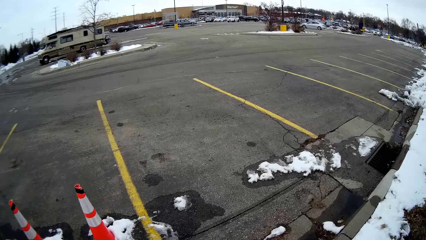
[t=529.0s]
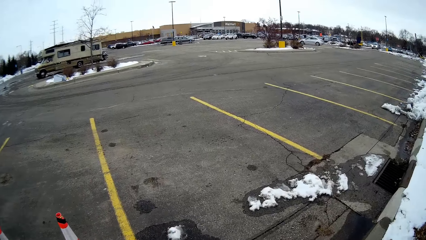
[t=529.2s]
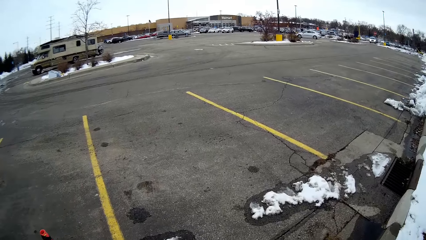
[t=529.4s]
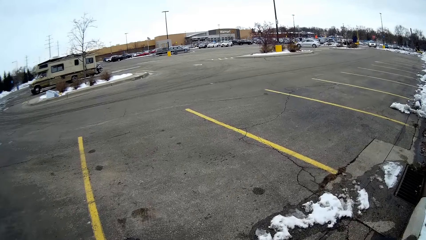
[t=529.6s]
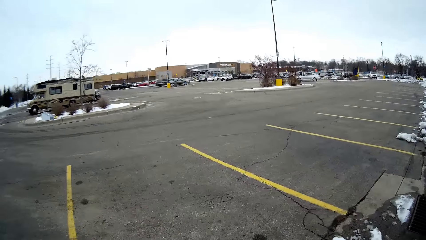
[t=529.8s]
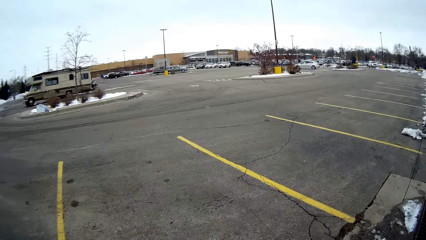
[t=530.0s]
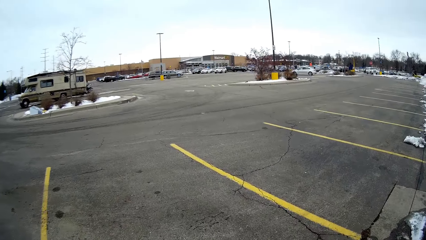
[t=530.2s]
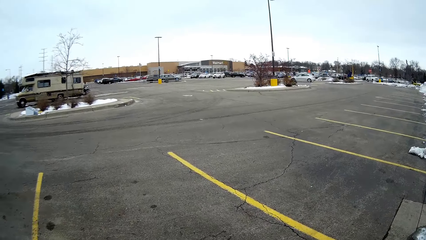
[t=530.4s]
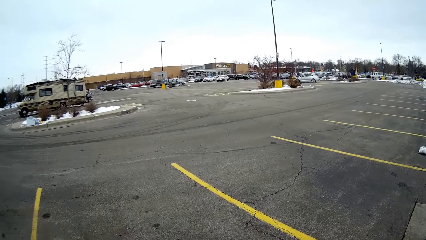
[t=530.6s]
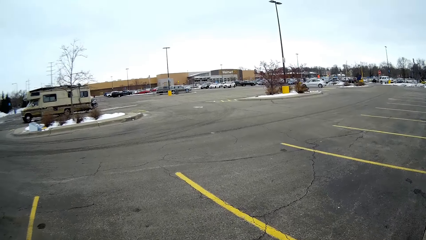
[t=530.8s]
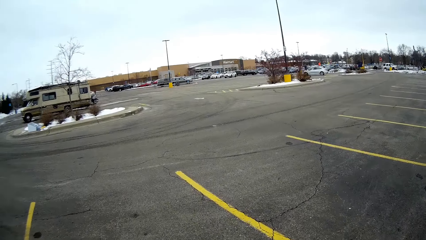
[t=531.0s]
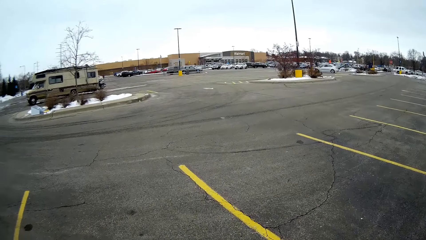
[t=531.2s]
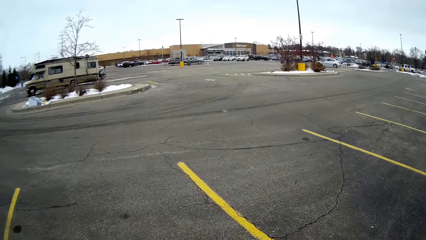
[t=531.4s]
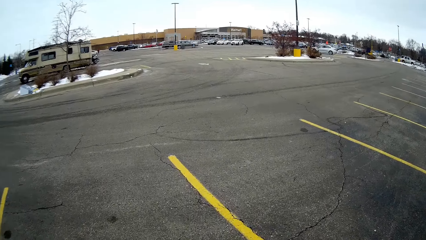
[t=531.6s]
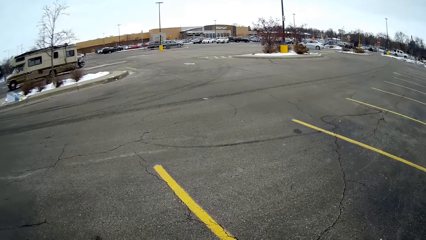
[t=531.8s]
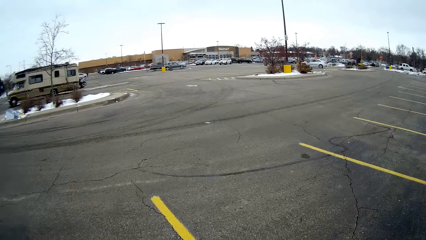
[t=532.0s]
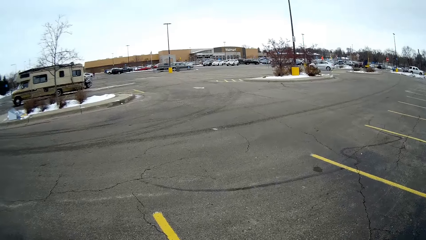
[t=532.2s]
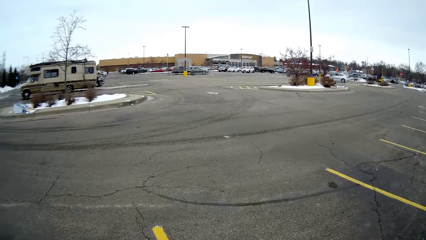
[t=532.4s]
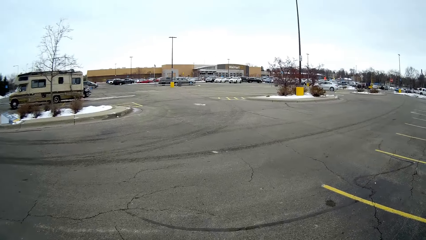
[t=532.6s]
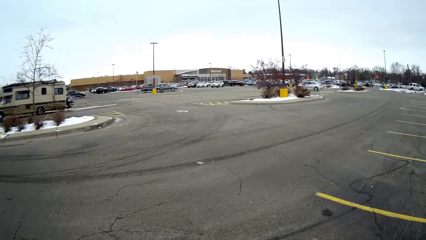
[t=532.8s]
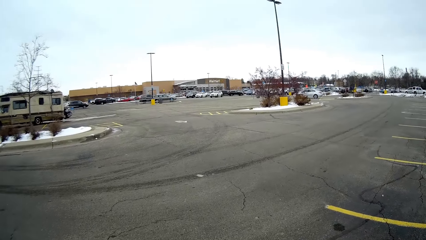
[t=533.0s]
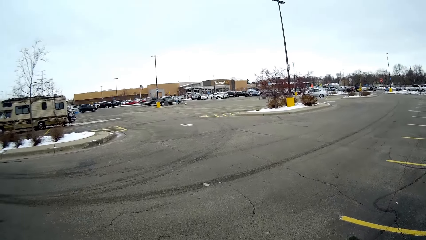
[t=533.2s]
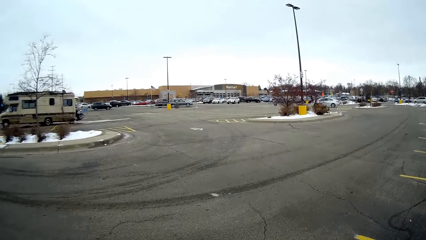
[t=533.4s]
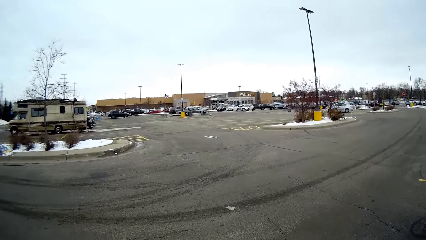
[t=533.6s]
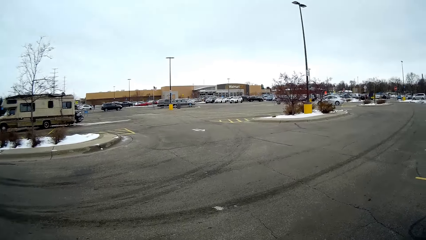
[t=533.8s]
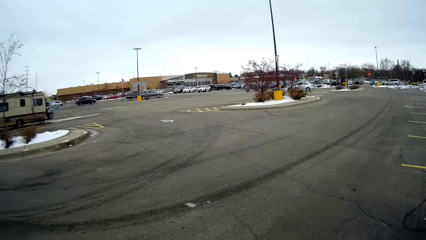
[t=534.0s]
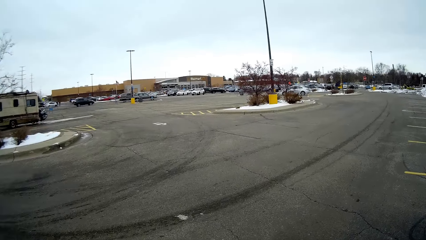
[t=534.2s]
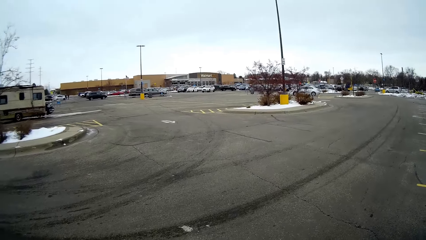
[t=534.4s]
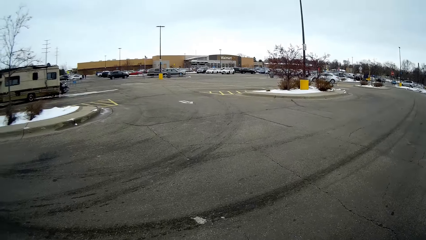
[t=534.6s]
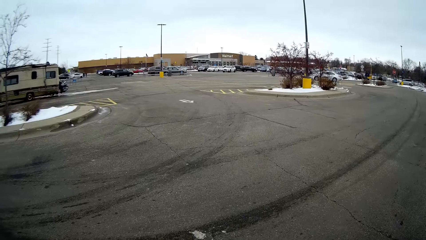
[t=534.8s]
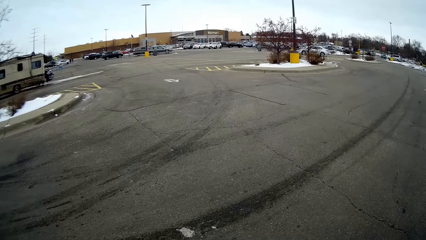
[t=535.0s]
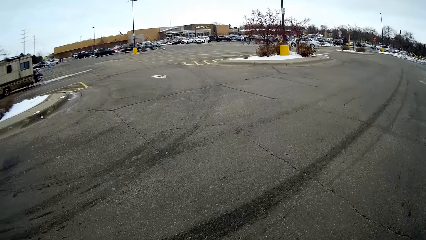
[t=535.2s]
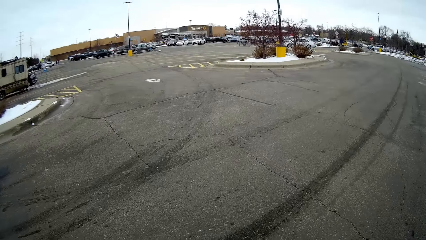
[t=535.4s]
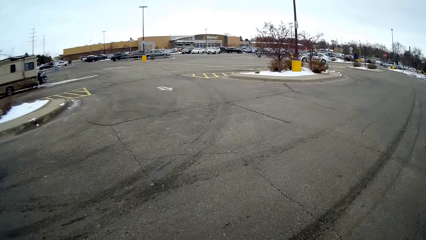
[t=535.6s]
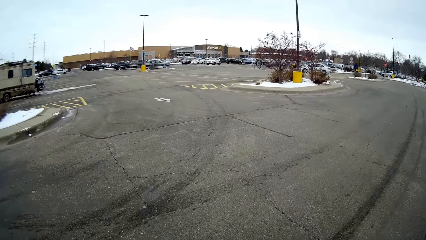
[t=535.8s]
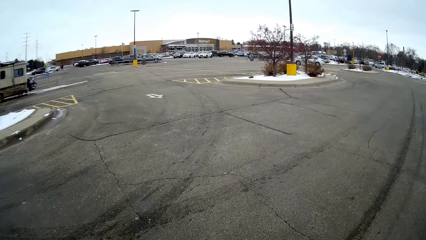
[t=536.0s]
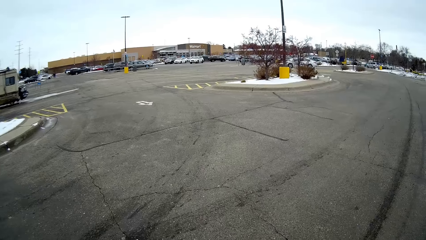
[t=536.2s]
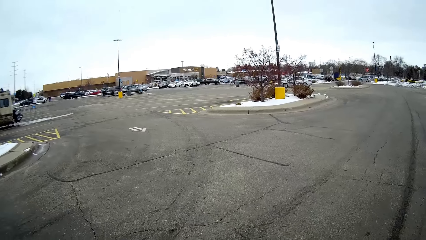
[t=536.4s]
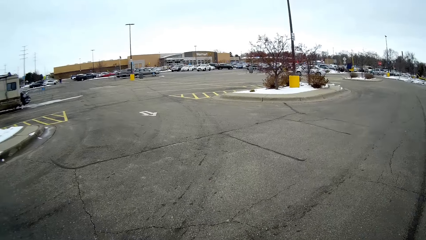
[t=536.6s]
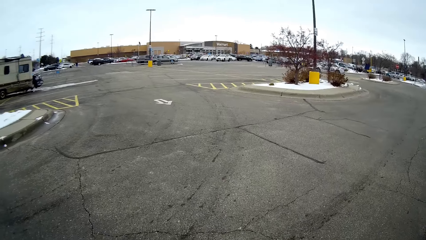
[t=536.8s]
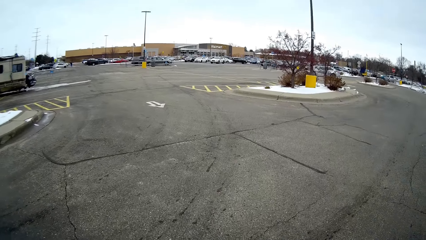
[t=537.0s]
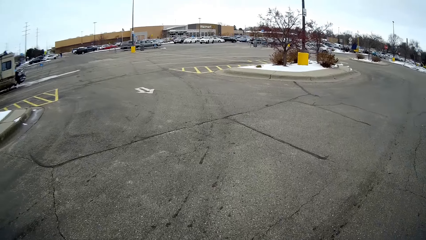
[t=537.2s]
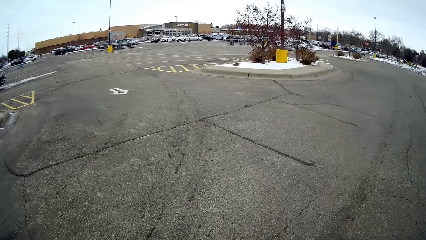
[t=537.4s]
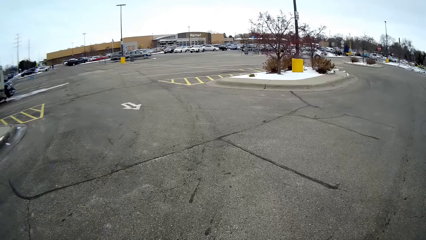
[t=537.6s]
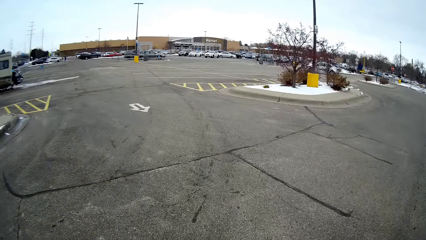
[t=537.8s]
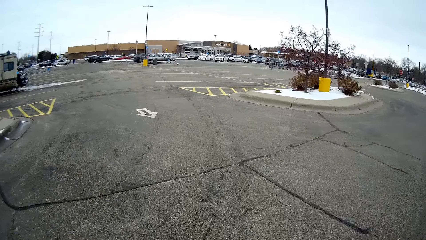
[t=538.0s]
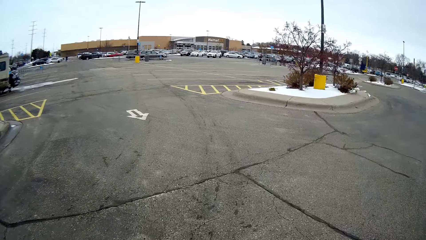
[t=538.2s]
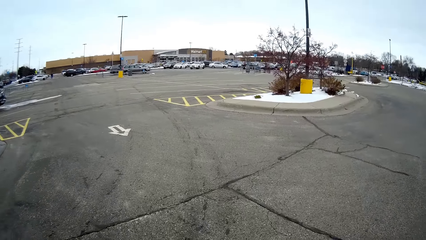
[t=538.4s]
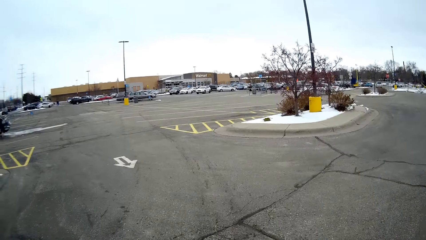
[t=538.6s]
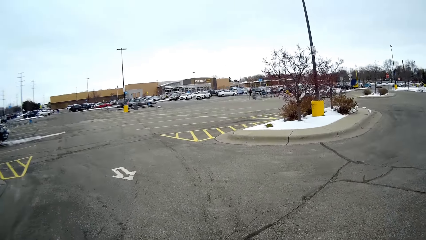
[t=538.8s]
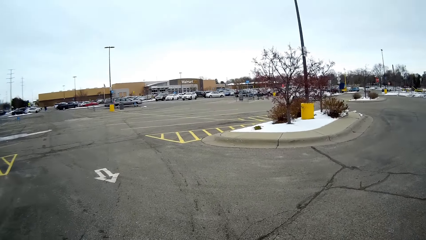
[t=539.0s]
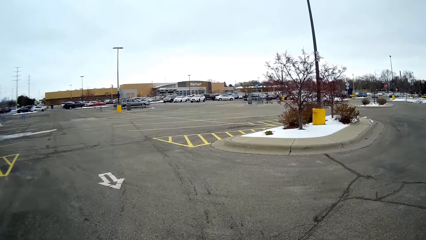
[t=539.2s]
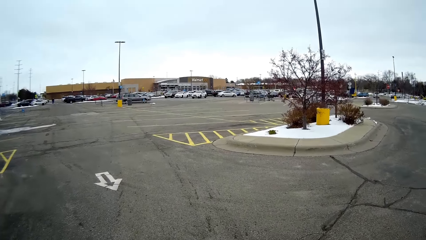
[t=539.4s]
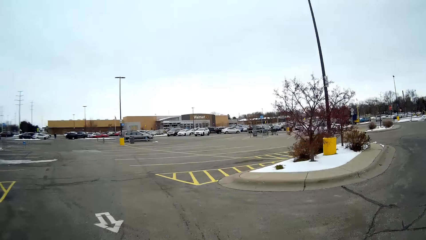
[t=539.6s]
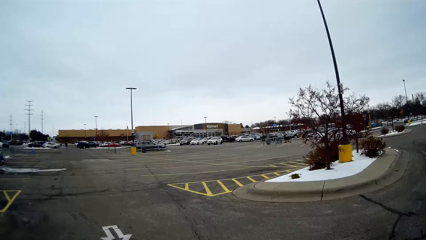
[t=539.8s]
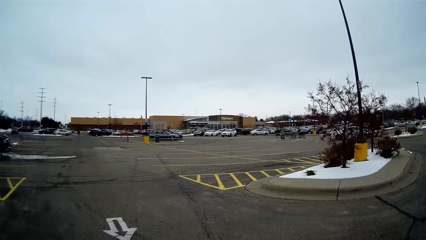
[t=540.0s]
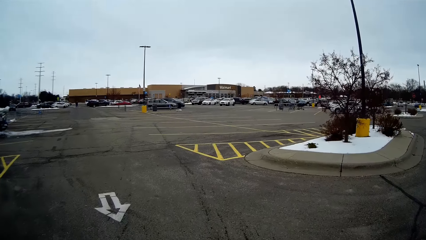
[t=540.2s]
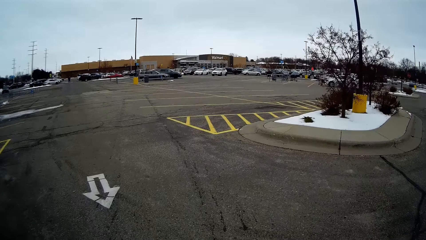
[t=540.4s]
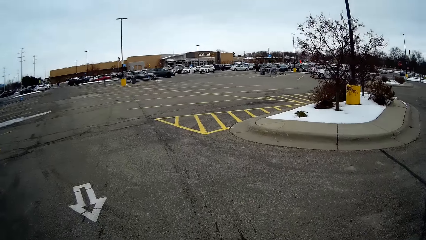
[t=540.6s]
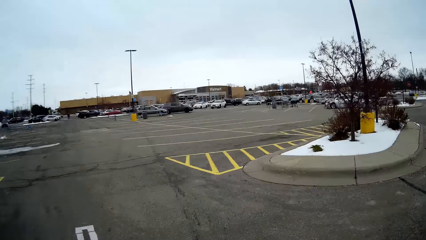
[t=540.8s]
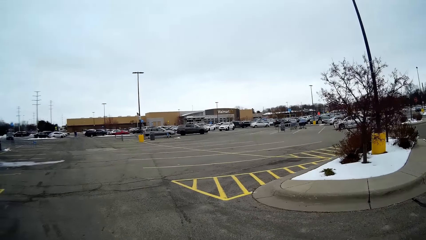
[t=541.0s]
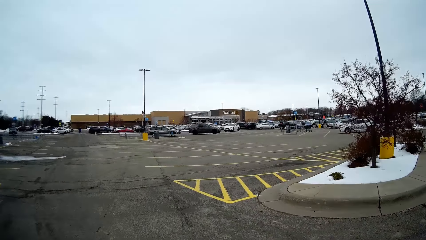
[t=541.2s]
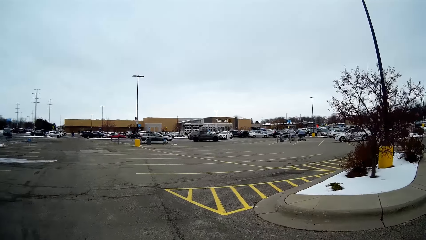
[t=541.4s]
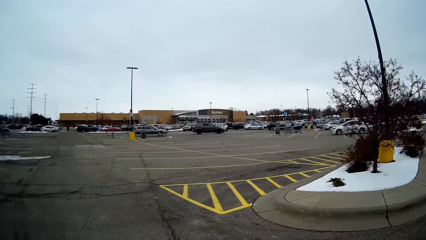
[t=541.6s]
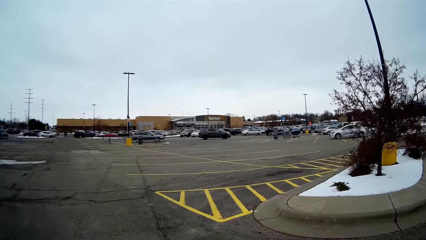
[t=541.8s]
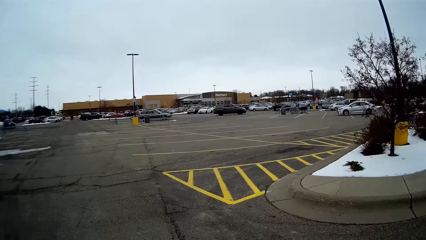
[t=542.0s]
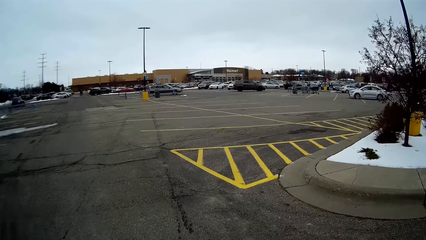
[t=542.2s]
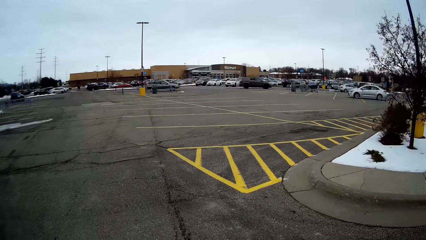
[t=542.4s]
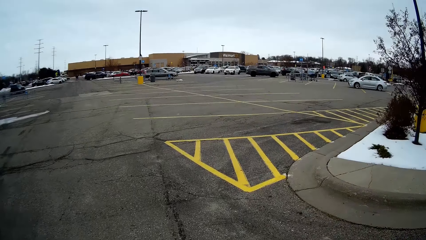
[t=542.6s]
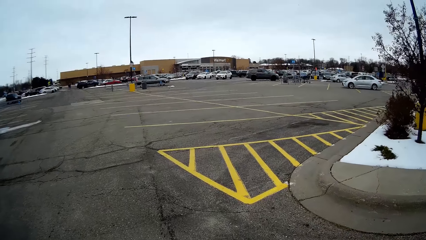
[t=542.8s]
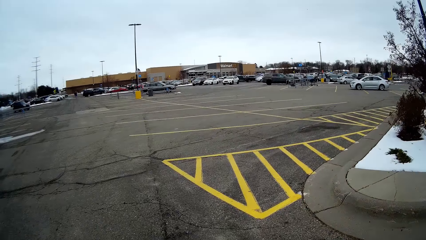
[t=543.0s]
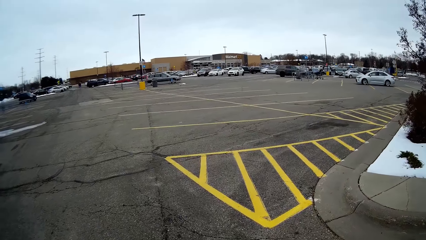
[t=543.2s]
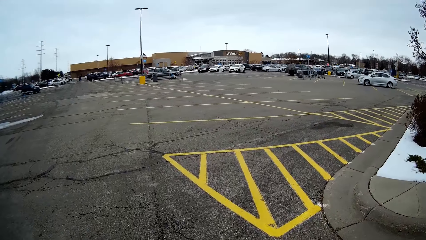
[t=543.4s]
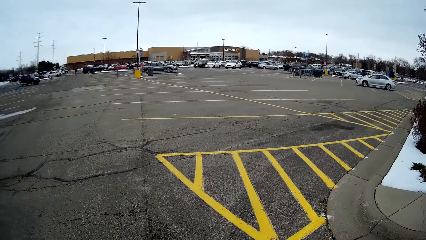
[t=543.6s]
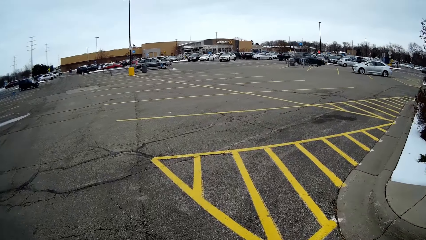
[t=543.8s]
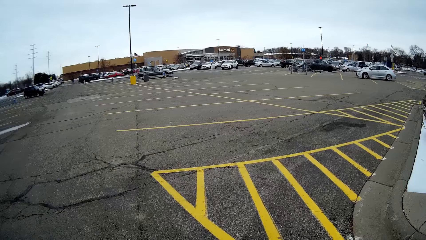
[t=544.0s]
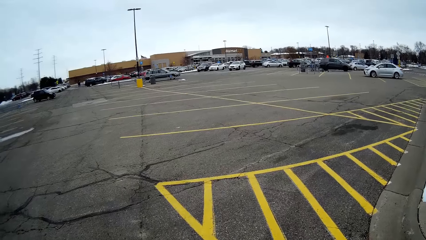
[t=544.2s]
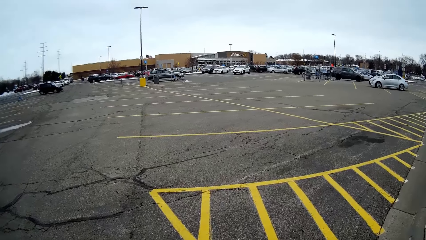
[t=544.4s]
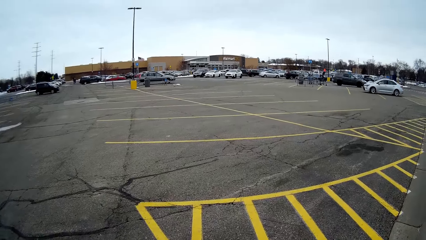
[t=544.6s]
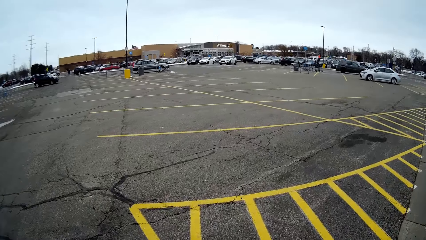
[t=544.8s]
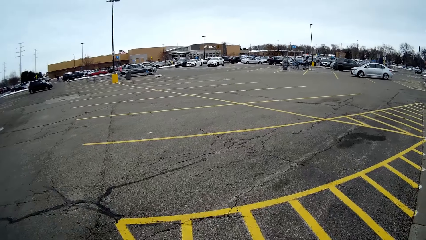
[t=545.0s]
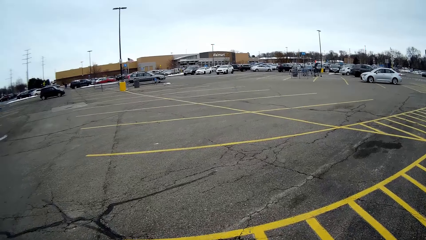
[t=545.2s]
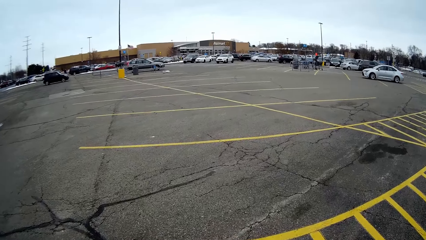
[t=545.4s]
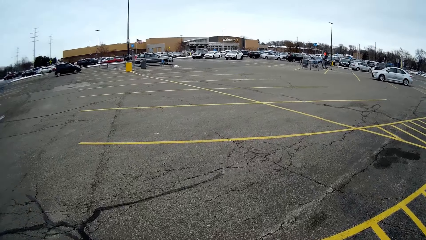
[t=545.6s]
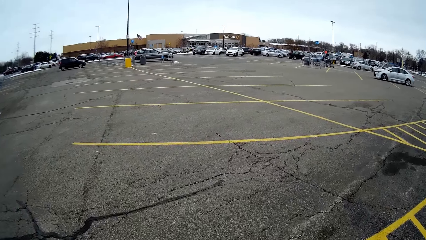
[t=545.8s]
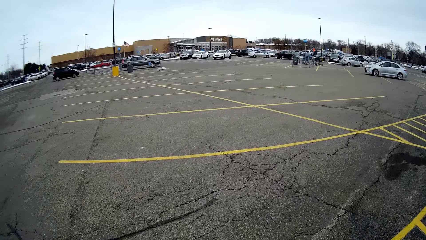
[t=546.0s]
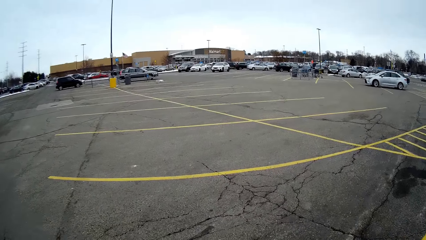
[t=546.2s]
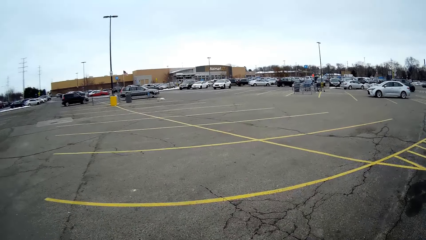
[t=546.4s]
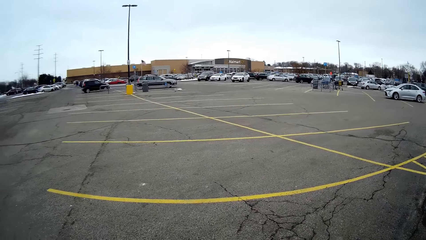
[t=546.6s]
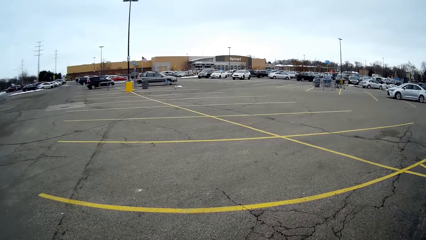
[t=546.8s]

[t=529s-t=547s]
The camera wearer walks on the road. A person talks with the camera wearer. The camera wearer talks with the person. They walk on the road. They walk on the road again.
